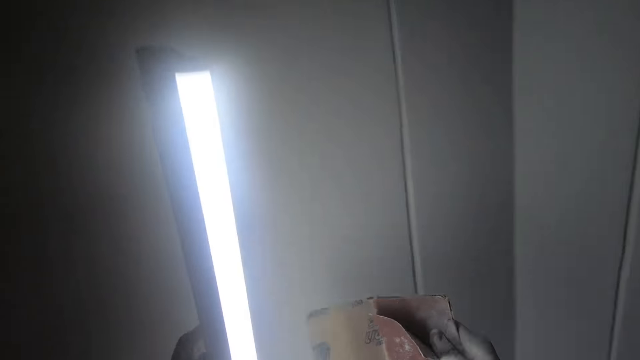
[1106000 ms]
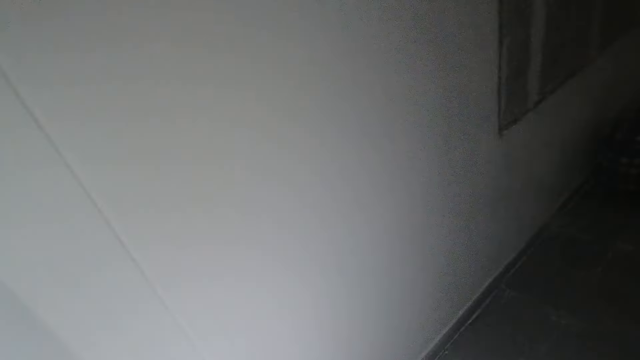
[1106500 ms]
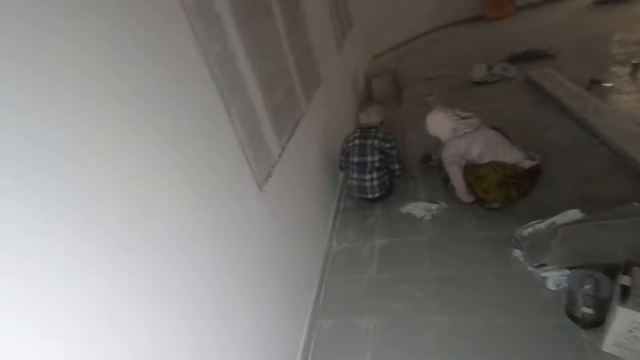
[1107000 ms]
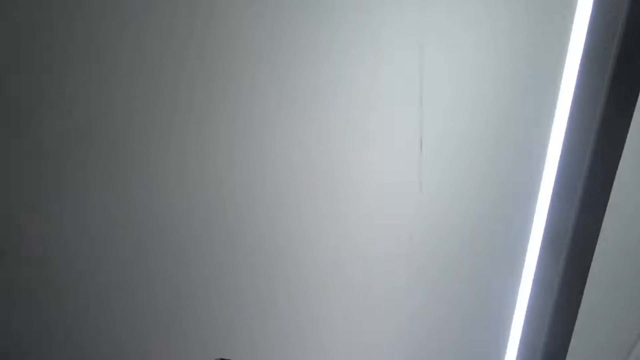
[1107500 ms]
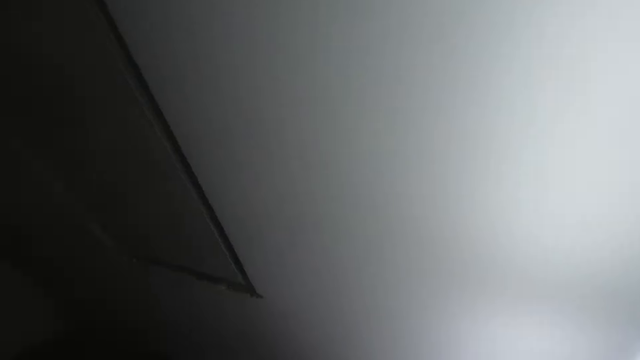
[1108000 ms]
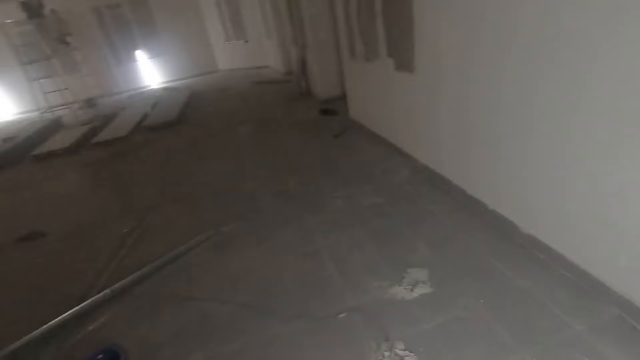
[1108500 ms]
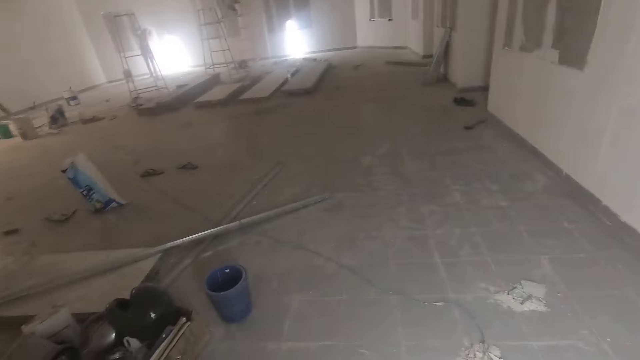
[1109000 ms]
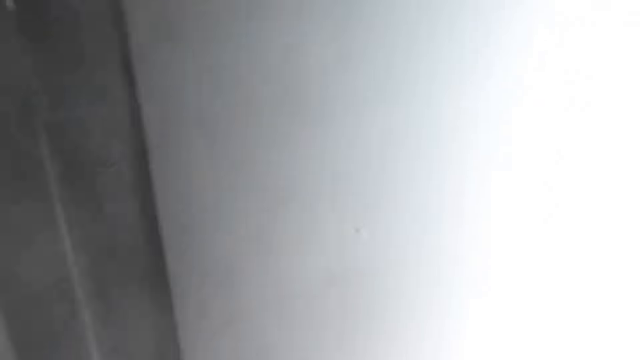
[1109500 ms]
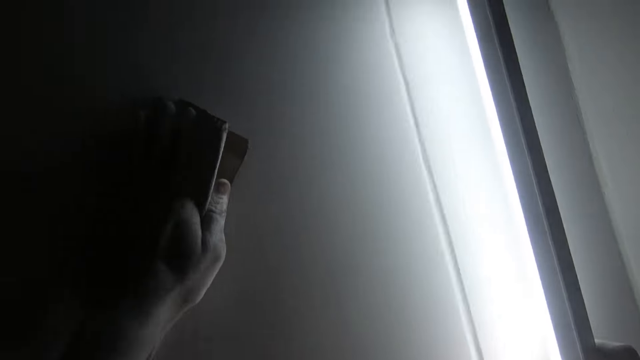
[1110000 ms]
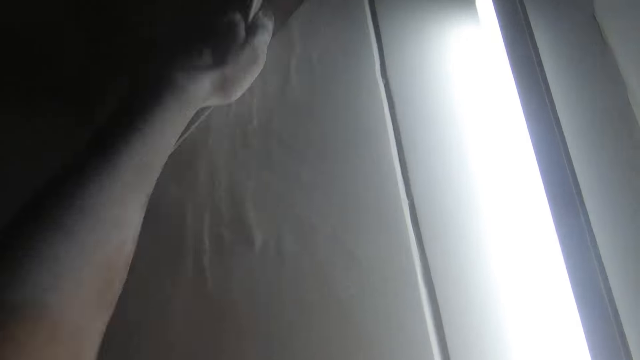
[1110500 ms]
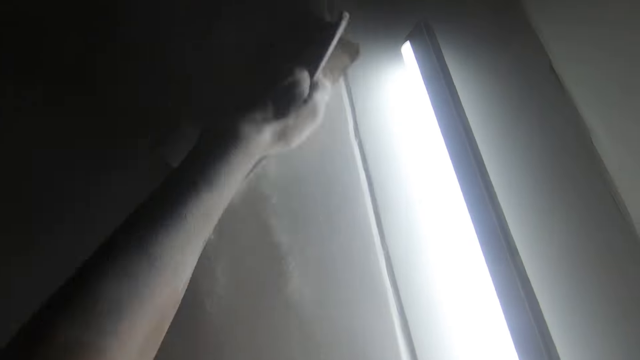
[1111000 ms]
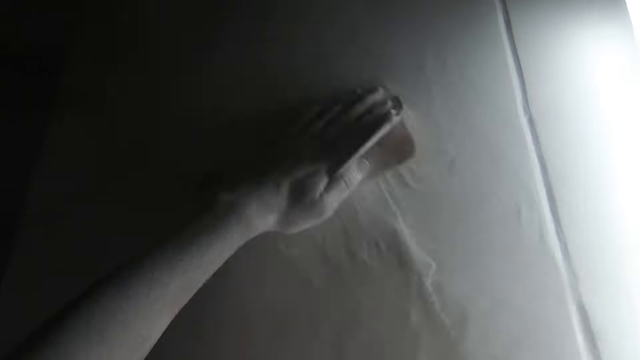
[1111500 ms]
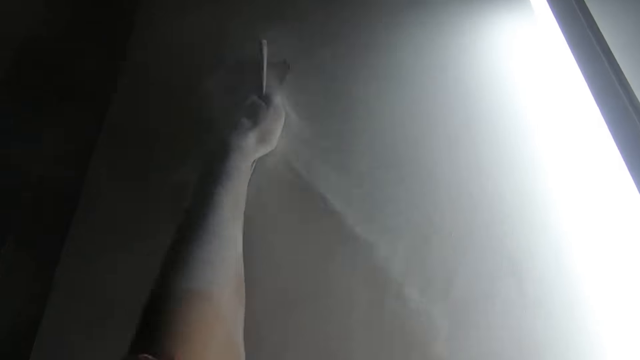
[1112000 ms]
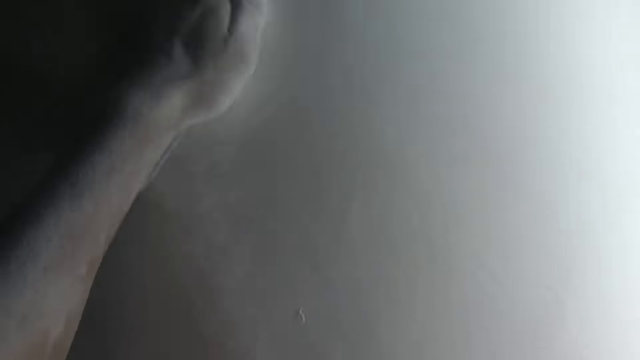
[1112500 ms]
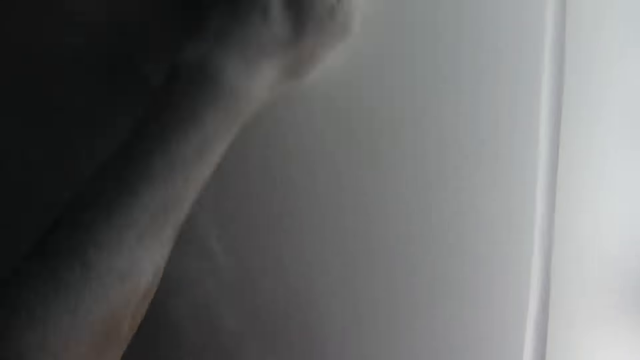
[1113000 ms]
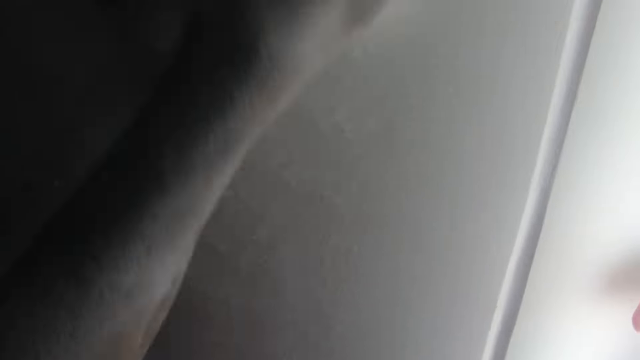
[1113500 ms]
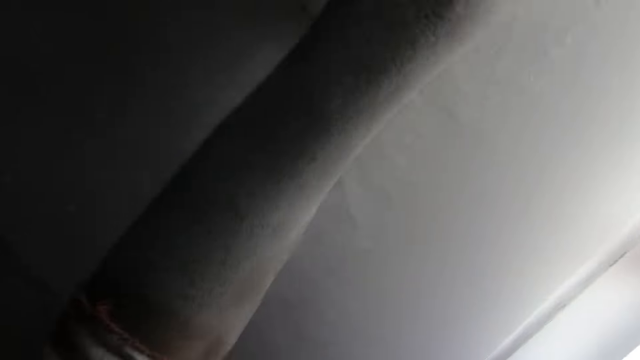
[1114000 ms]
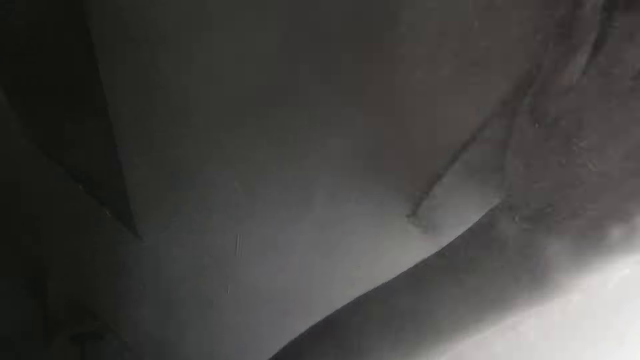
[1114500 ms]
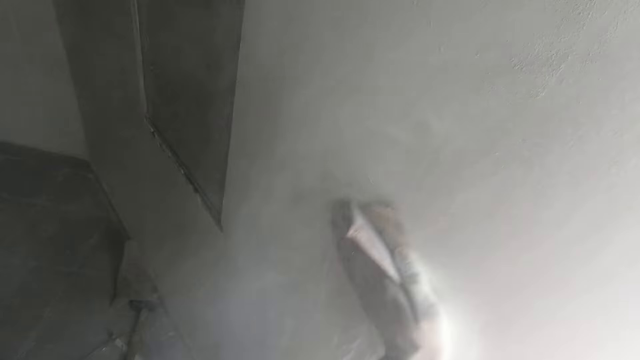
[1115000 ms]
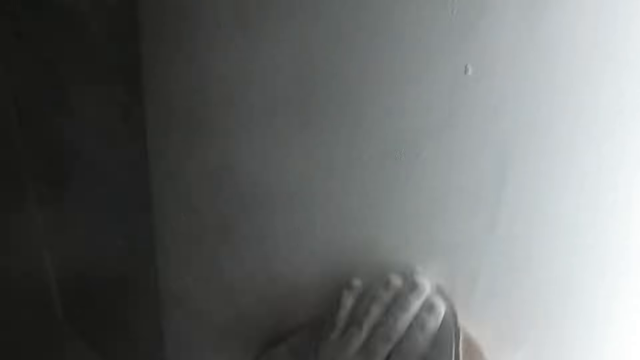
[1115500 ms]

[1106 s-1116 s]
The camera wearer looks around the room. He scrubs the wall with the sandpaper in his left hand.

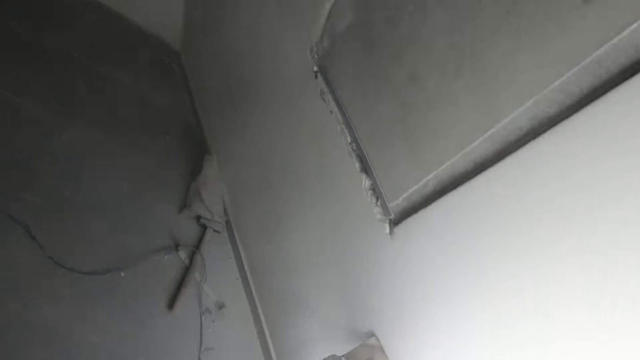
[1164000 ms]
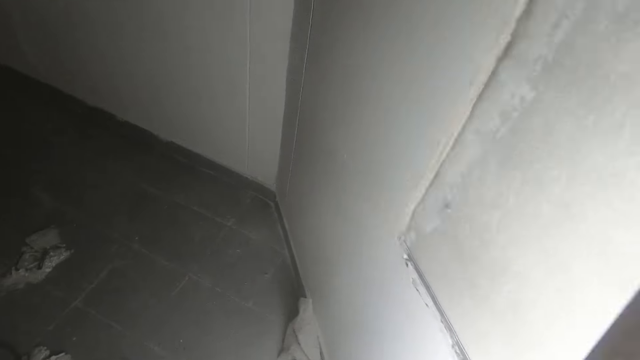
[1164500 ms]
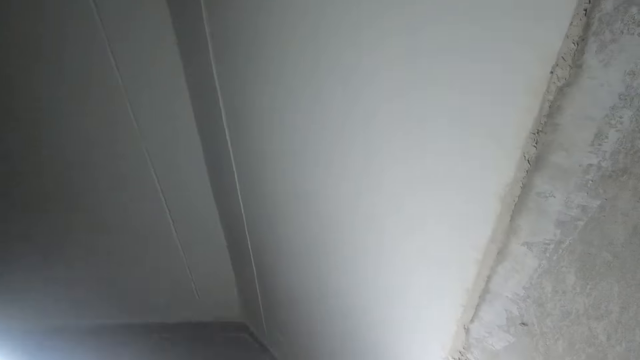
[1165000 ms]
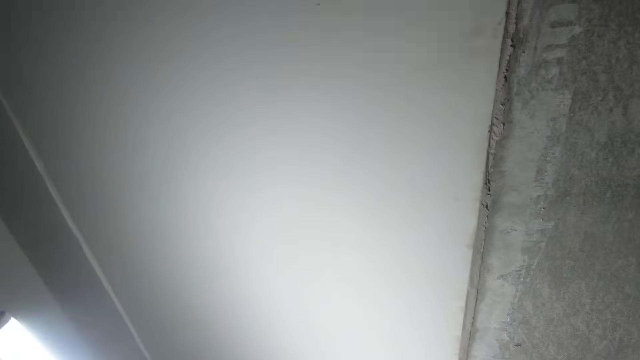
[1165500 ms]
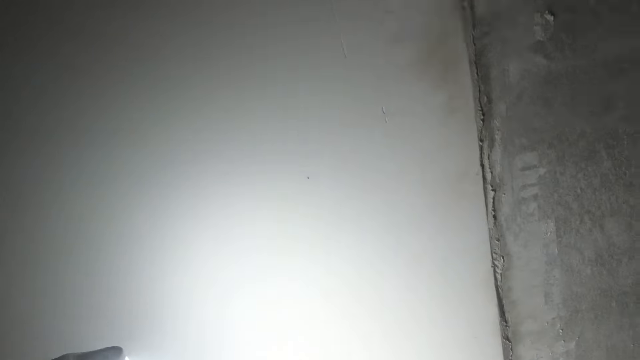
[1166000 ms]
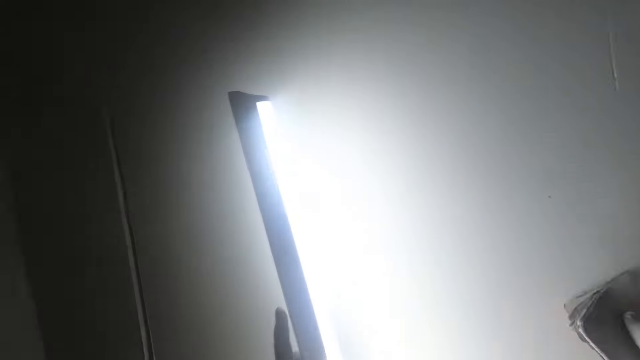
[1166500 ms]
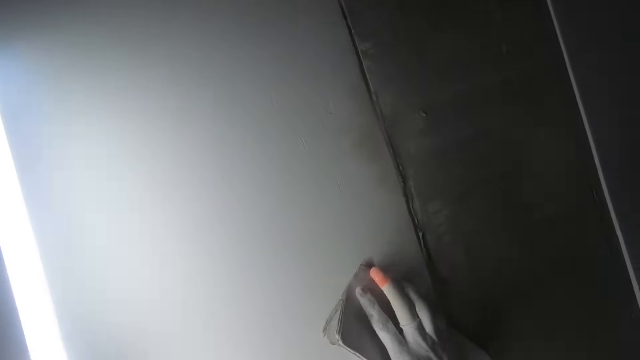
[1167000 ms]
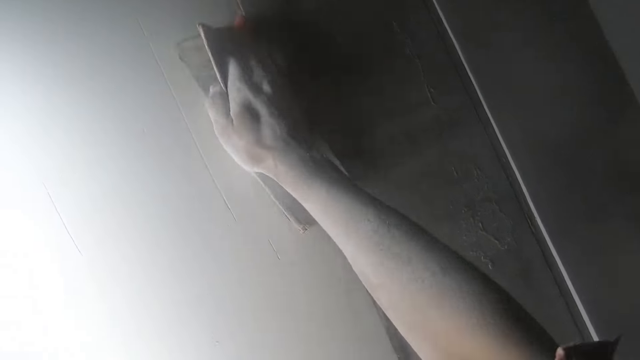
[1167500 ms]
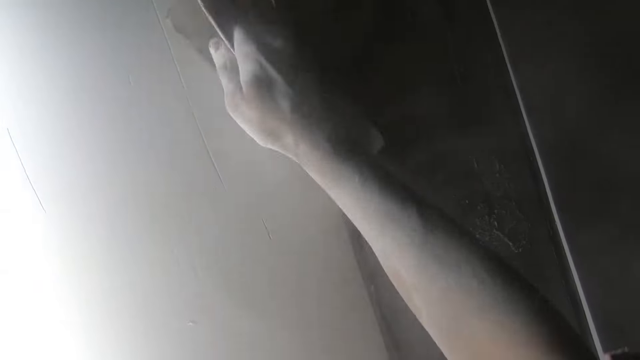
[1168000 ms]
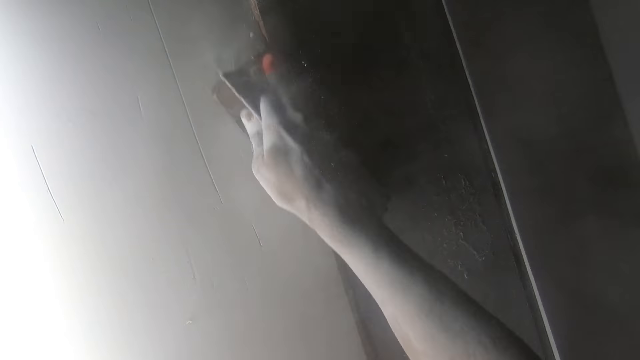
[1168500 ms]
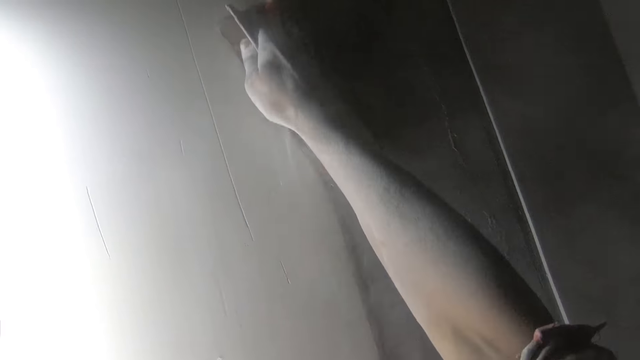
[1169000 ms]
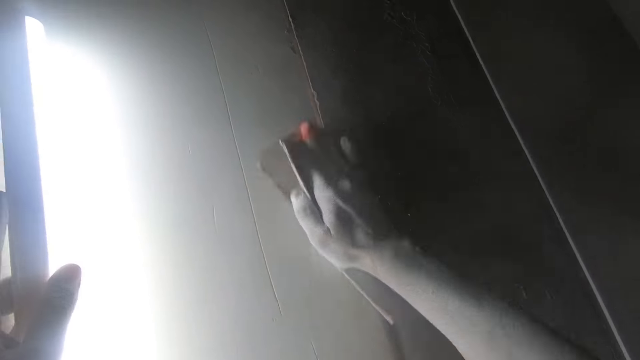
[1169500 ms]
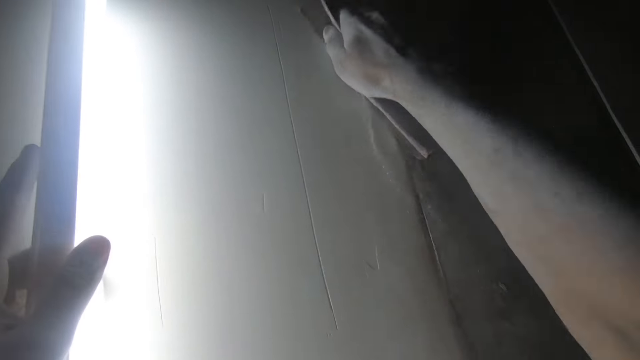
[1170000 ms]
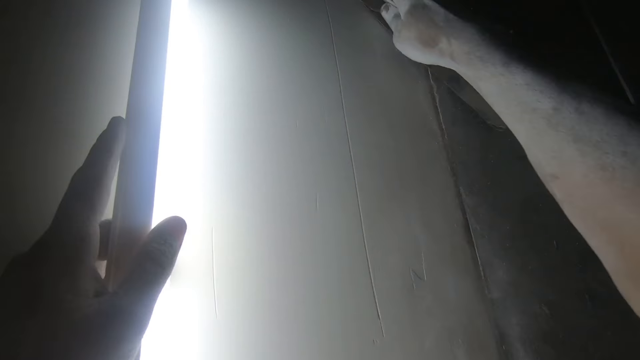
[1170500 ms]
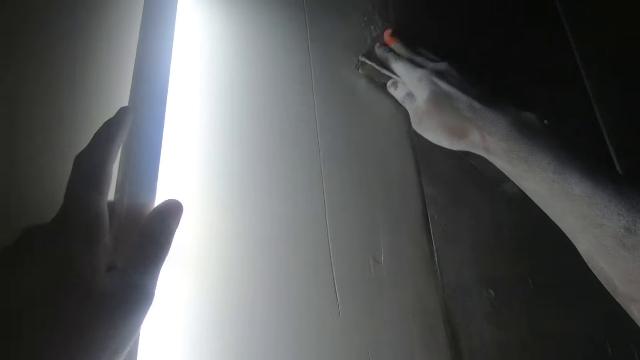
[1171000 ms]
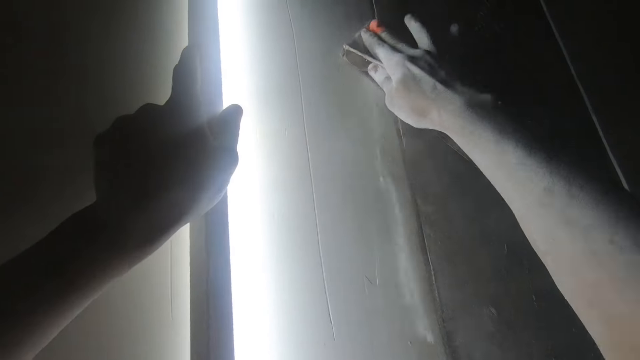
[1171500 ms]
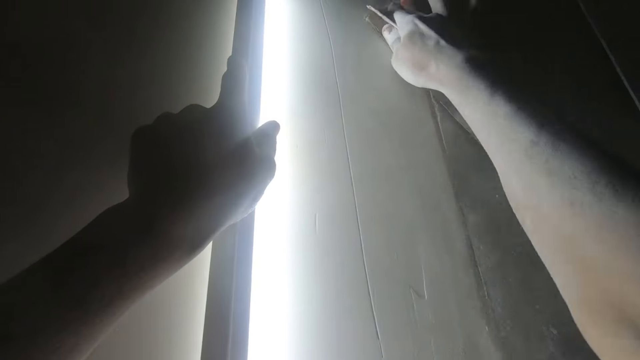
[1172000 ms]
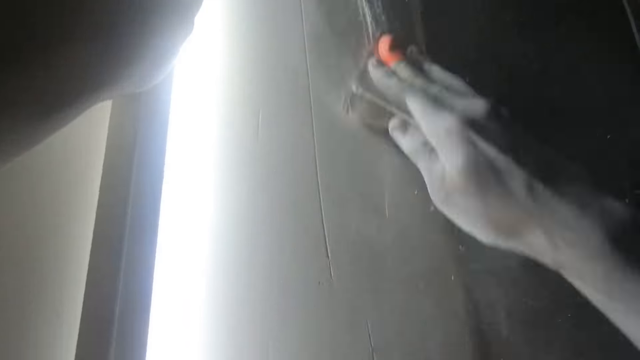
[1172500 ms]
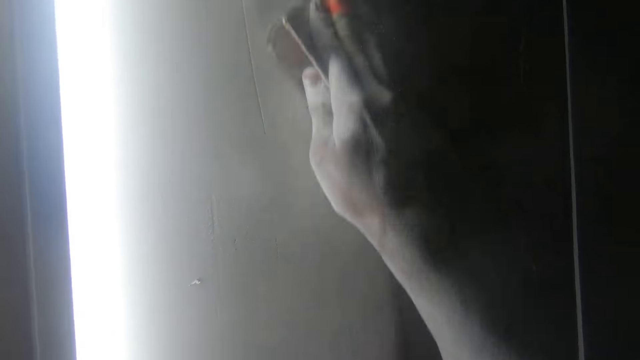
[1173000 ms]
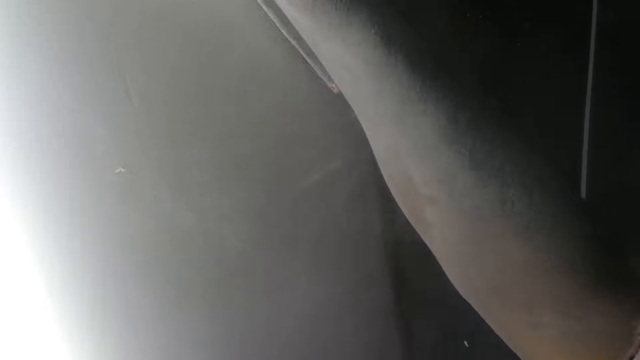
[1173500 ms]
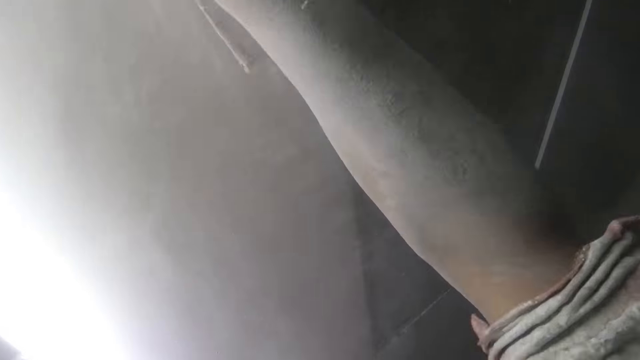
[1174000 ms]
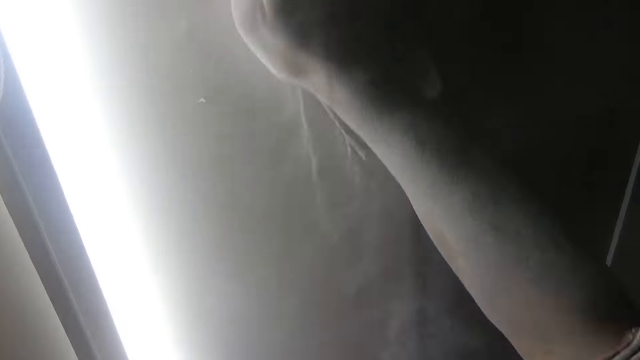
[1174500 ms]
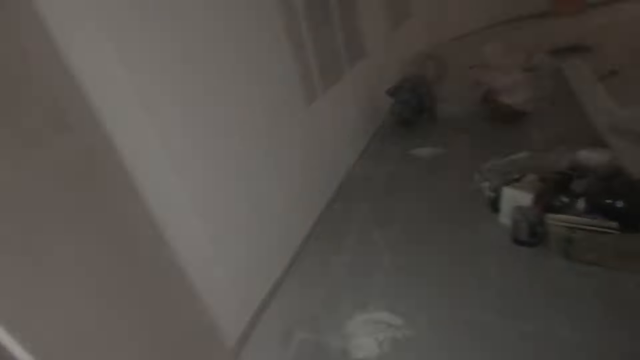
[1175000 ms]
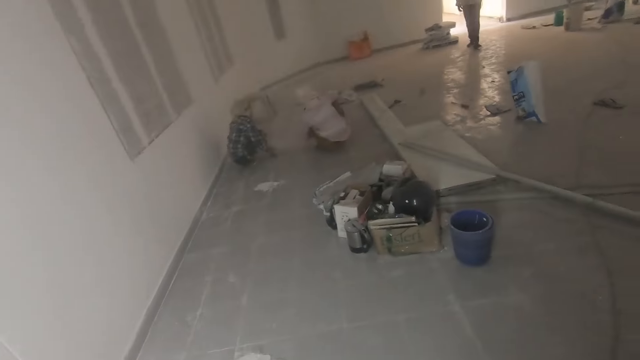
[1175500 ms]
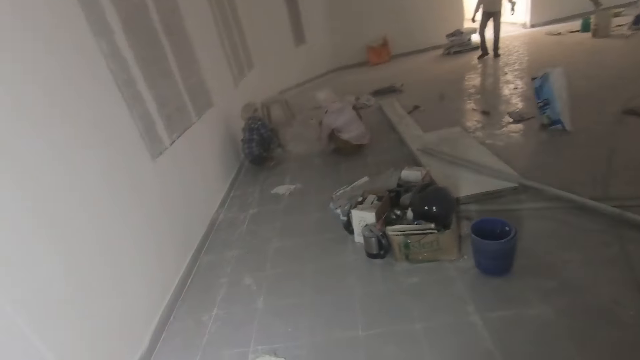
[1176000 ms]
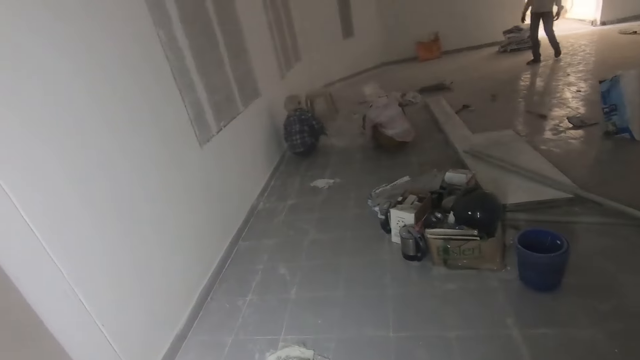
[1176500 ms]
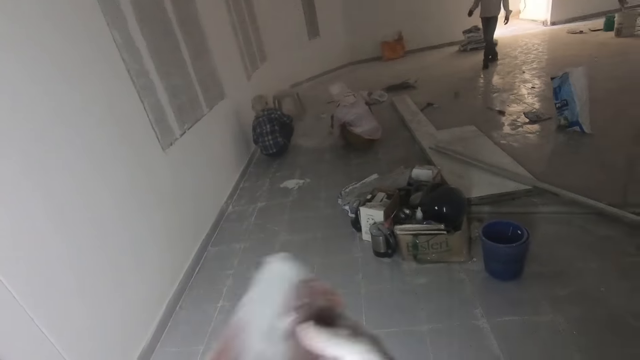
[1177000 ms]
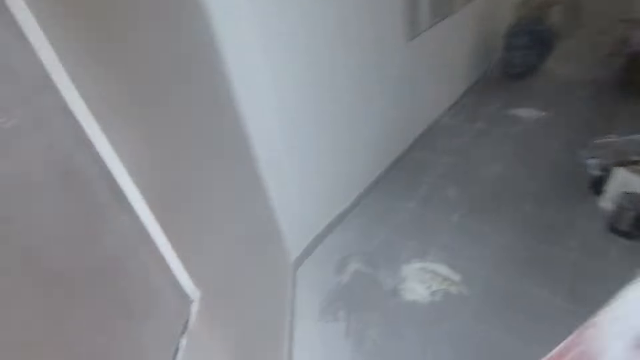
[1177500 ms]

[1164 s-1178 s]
The camera wearer switches the light to the left hand and the sandpaper to the right hand. They carry the fluorescent light. They sand a wall with the sandpaper using the right hand. They clean the wall with the sandpaper. A person walks in the room. Another person squats down on the floor. The camera wearer looks towards the right side.
